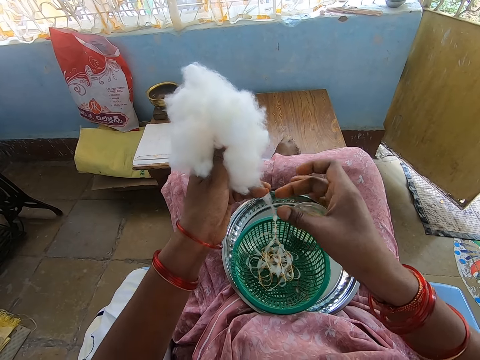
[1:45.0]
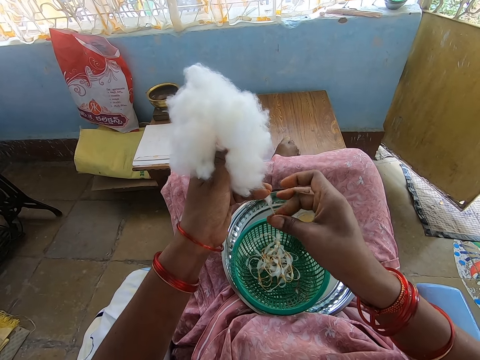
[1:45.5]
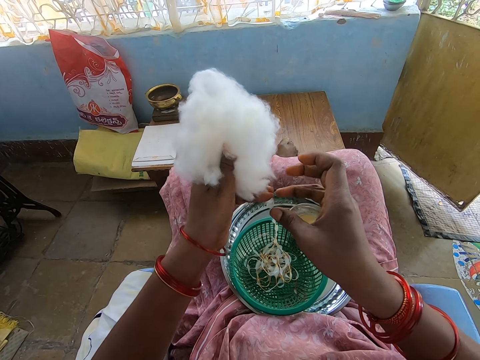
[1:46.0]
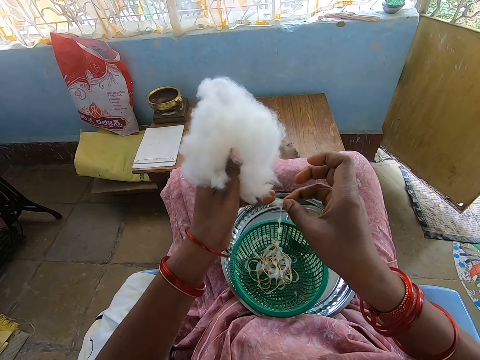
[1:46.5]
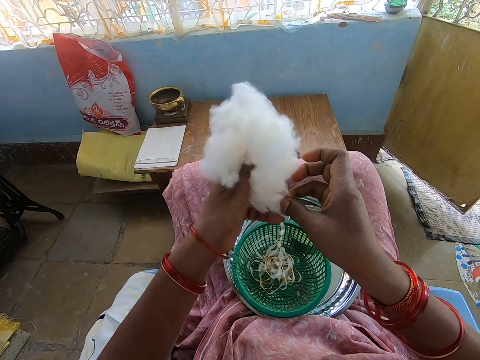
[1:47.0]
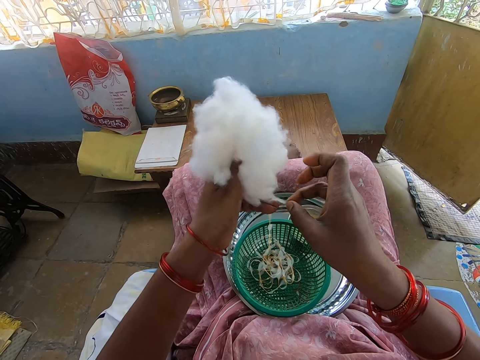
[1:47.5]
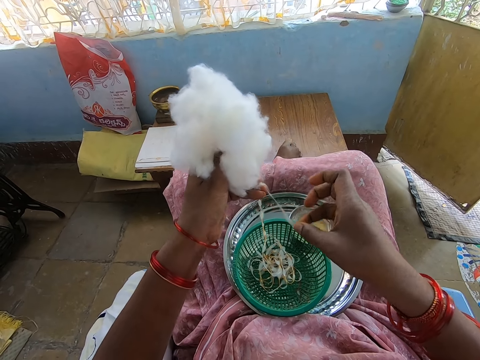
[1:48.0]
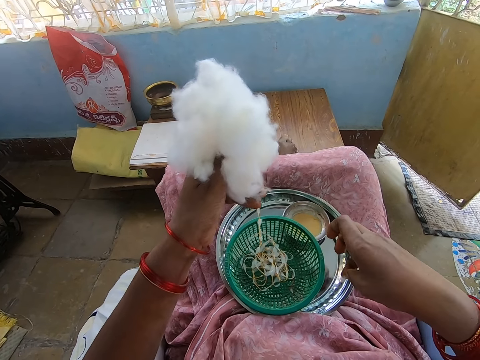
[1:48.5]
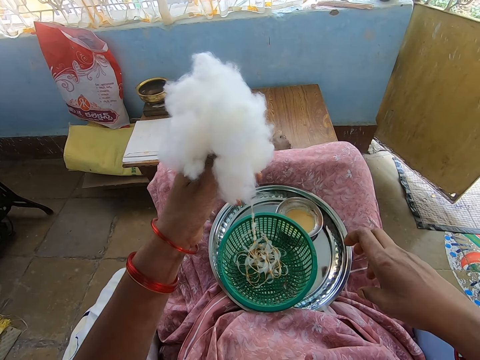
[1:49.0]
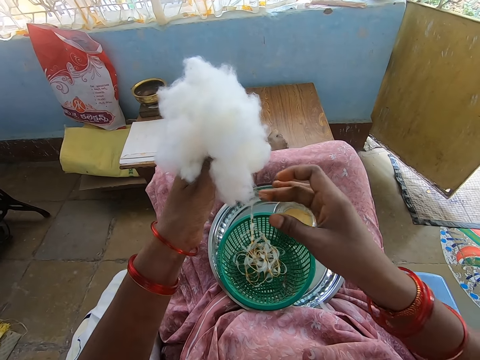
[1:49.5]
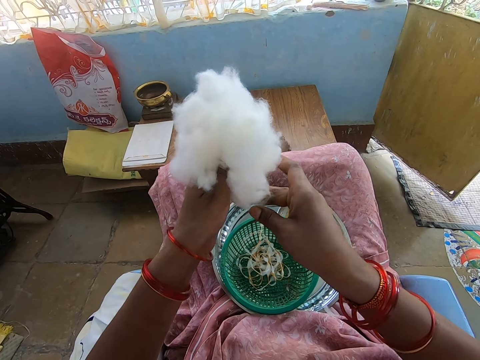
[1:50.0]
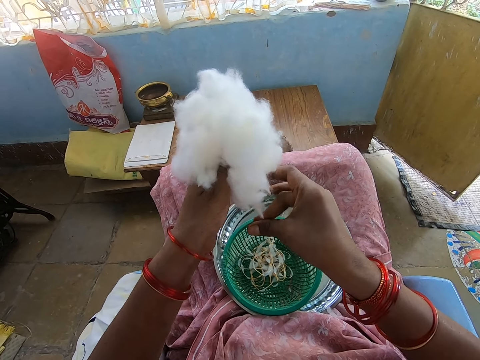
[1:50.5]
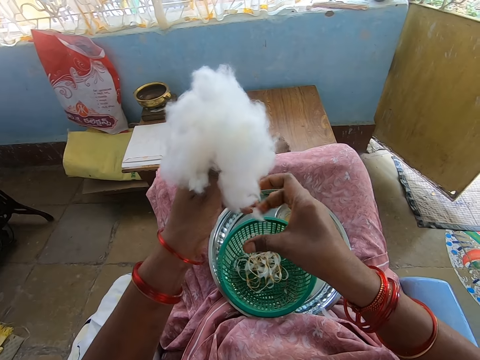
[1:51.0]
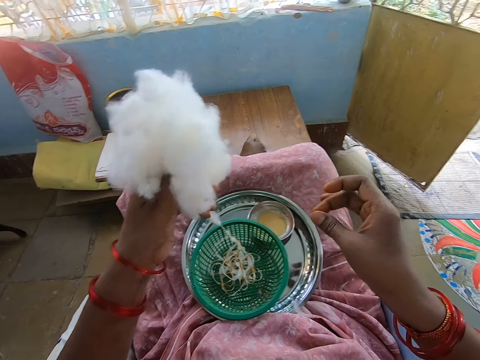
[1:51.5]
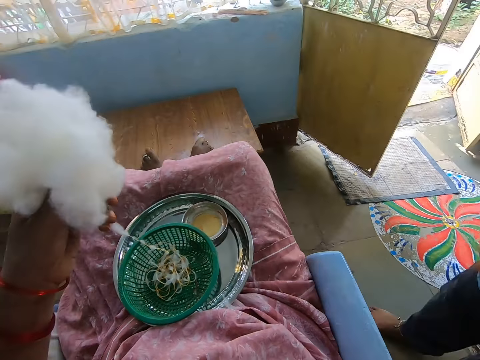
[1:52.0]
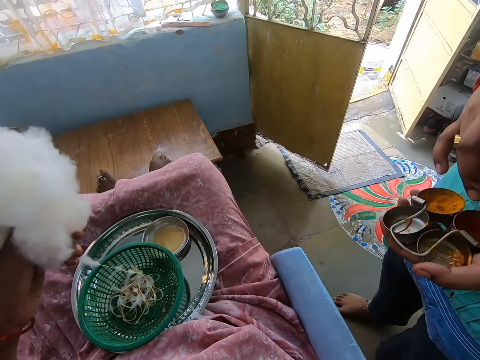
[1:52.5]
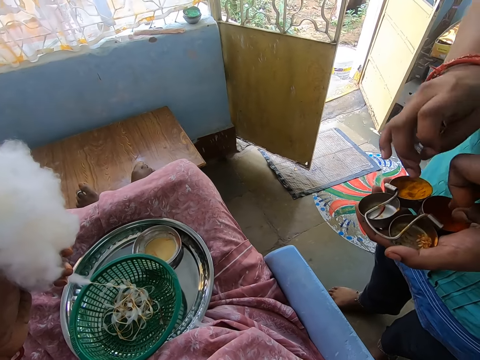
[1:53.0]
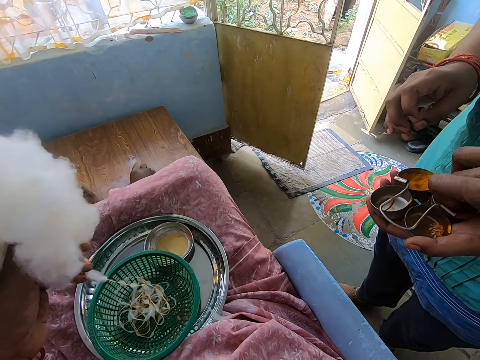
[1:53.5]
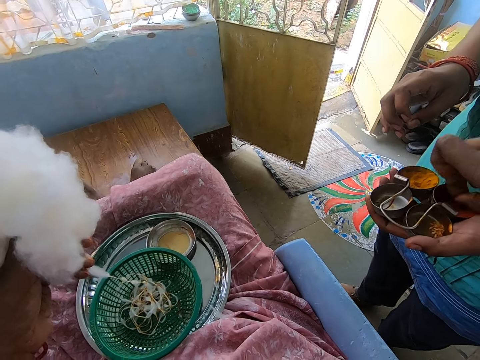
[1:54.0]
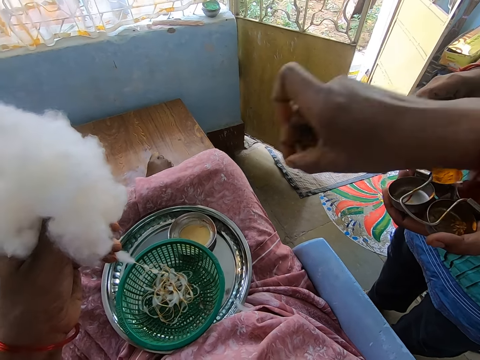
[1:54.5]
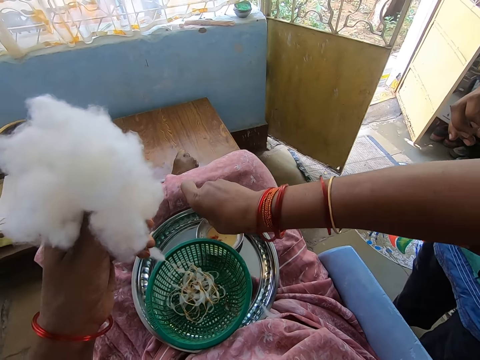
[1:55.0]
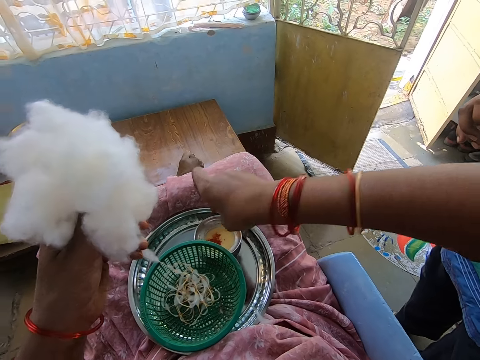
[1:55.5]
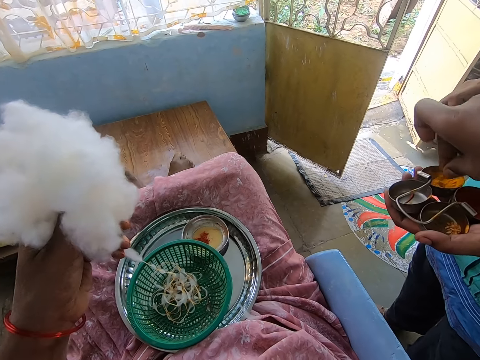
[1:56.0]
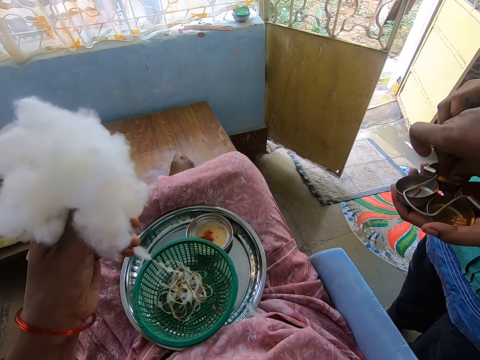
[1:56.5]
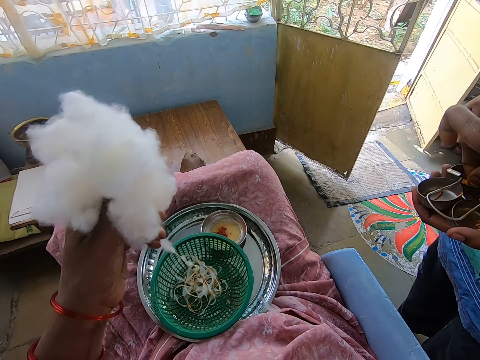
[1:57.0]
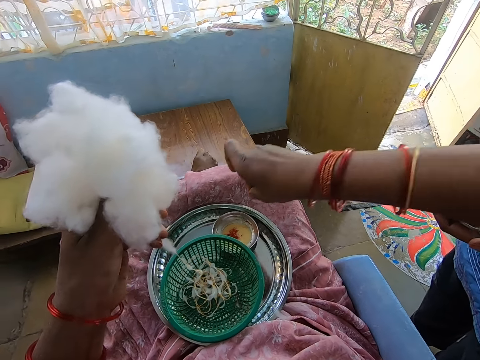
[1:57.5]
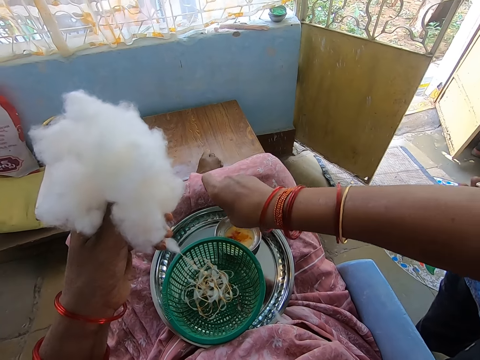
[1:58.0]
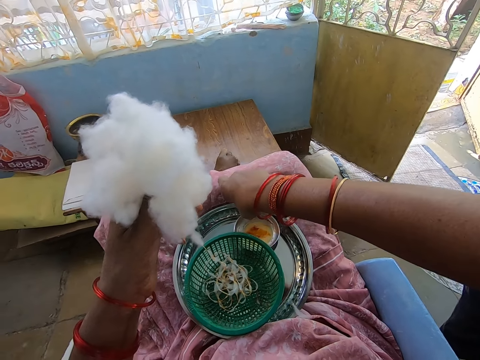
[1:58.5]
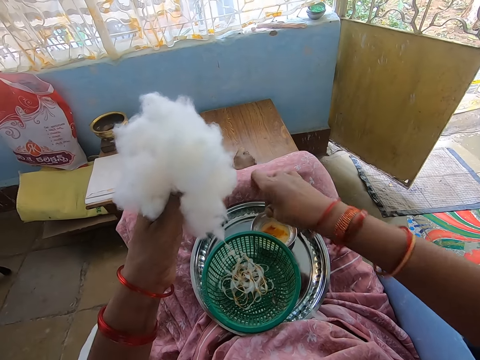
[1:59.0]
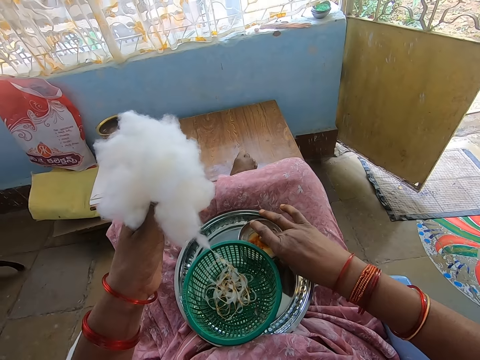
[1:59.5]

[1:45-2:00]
The camera wearer removes the cotton wool. She cuts a cotton wool from the cotton wool in her left hand with her right hand. She drops the cotton wool on the tray on her legs with her right hand. She rolls the cotton wool in her left hand with her right hand into the basket on the tray on her legs. A boy holds some dyes in some containers with his left hand. The camera wearer picks some dye from a container in the boy's left hand with her right hand. She sprinkles the dye into the oil in the container on the tray on her legs with her right hand. She picks some dye from the container in the boy's left hand with her right hand. She sprinkles the dye into the oil in the container on the tray on her legs with her right hand.

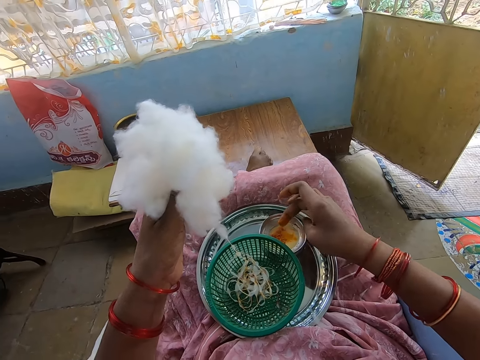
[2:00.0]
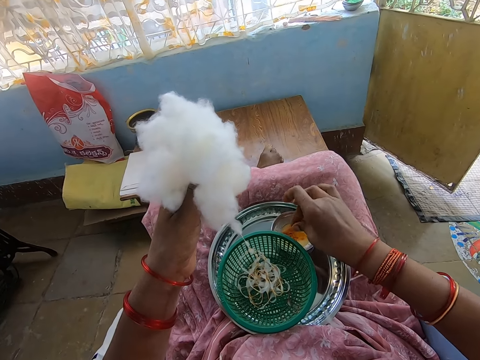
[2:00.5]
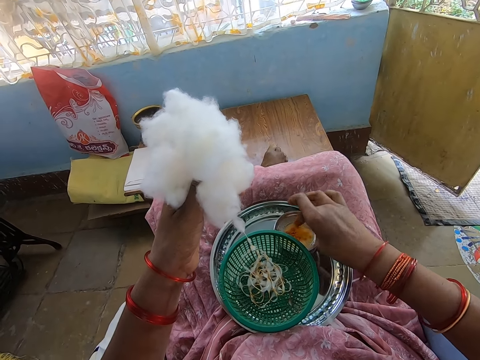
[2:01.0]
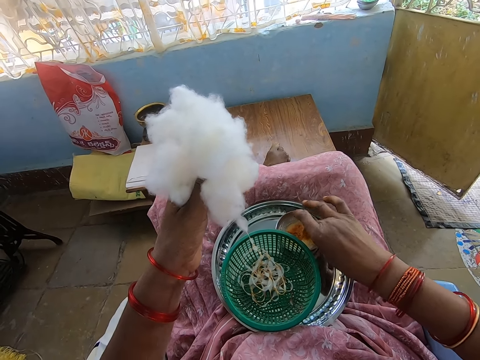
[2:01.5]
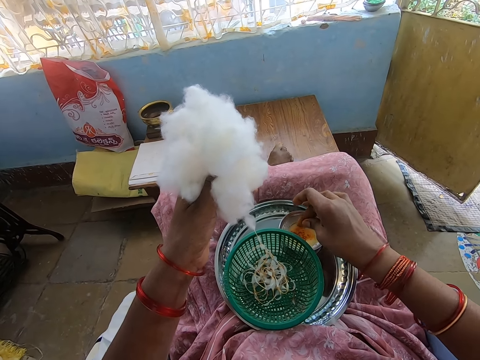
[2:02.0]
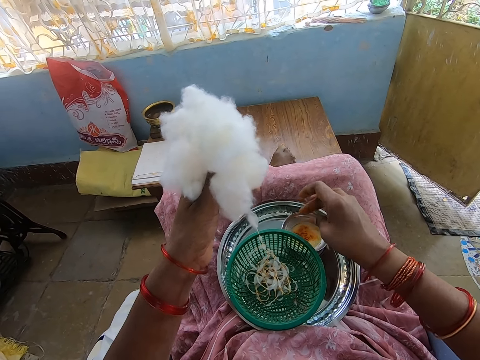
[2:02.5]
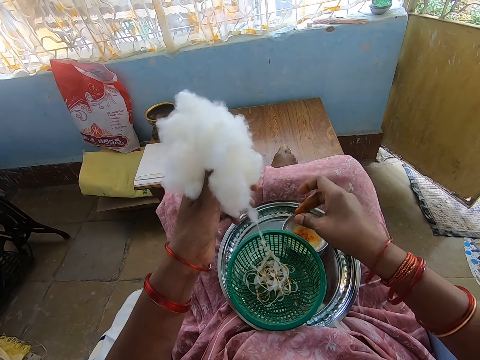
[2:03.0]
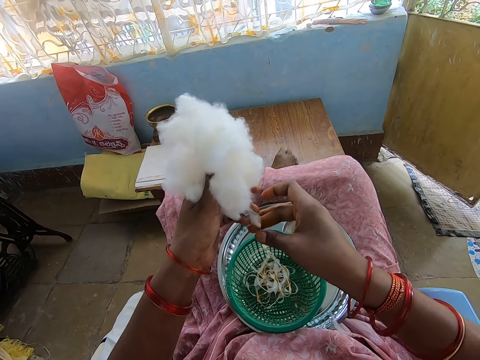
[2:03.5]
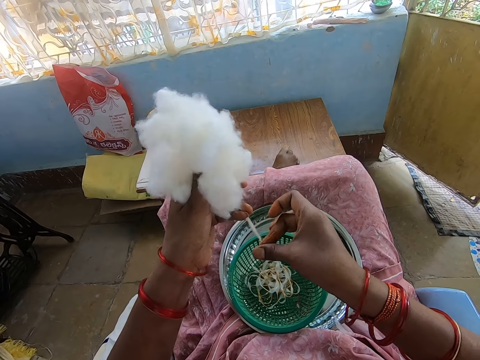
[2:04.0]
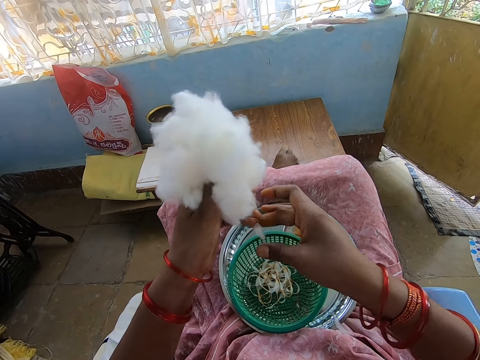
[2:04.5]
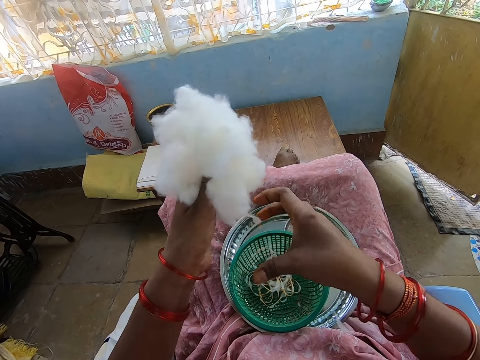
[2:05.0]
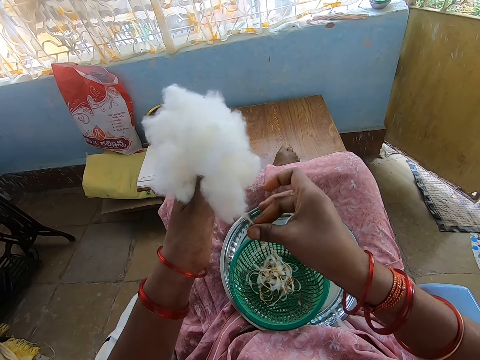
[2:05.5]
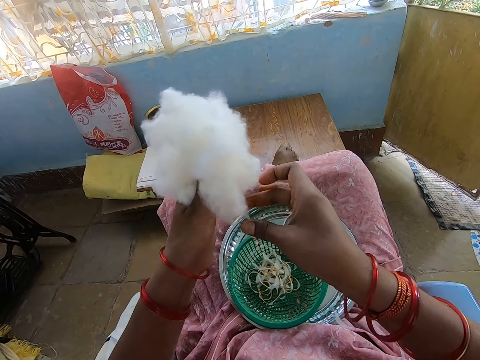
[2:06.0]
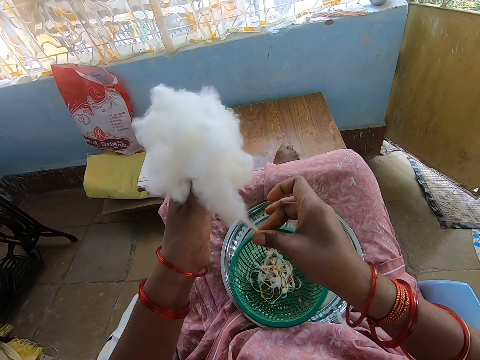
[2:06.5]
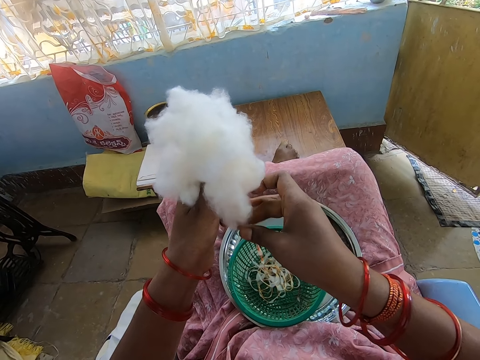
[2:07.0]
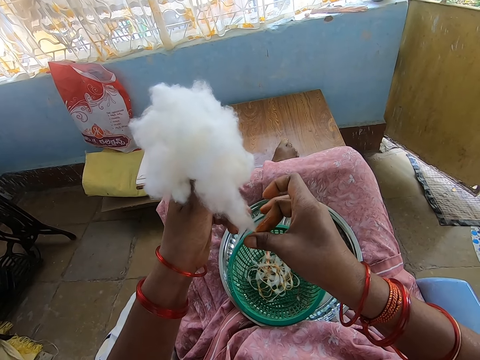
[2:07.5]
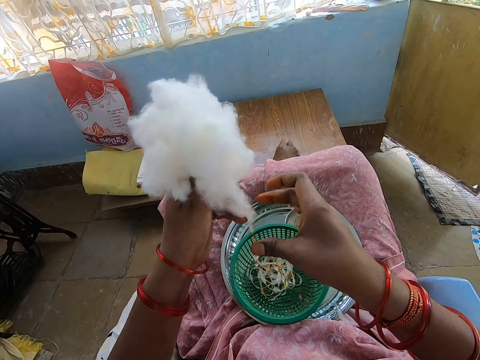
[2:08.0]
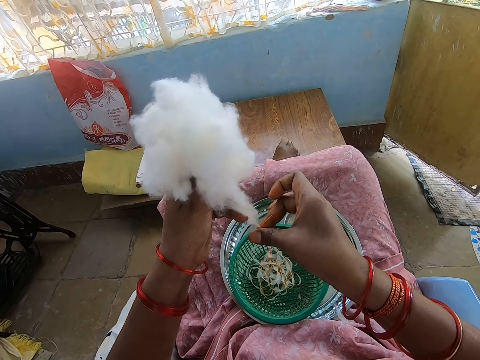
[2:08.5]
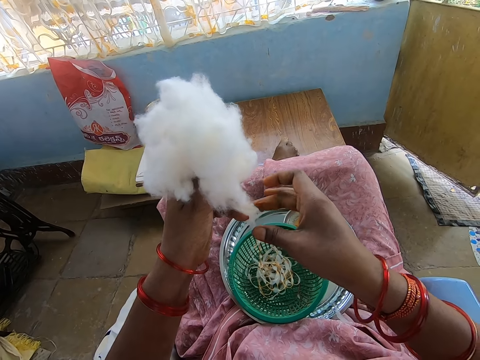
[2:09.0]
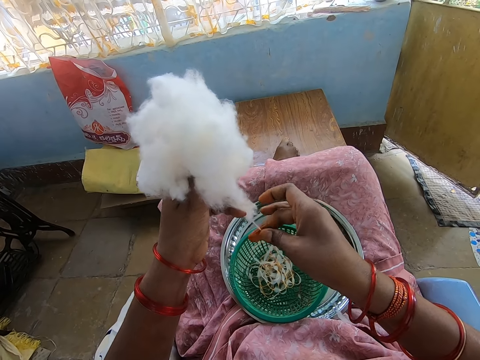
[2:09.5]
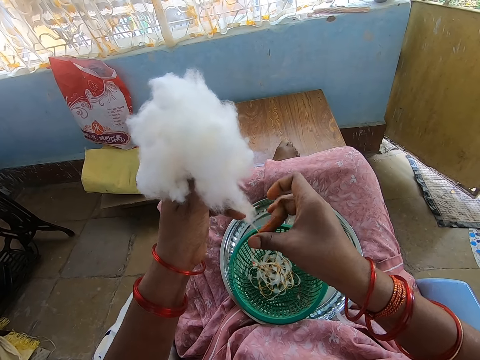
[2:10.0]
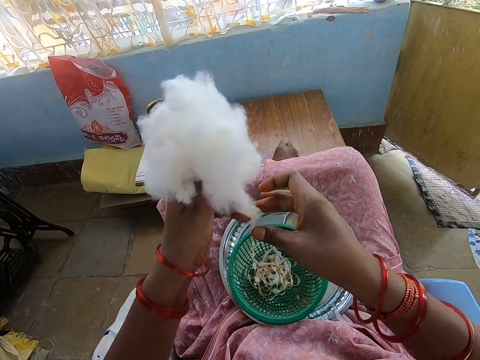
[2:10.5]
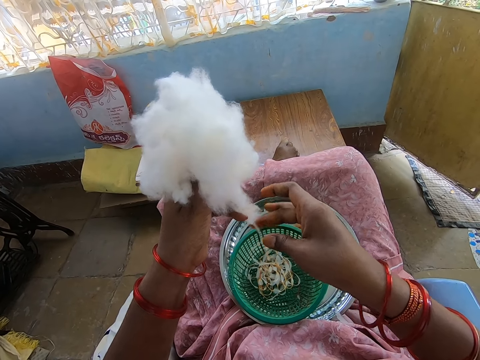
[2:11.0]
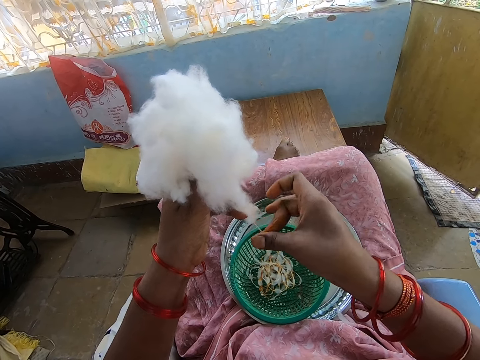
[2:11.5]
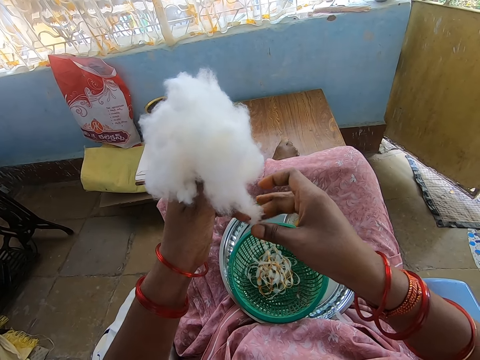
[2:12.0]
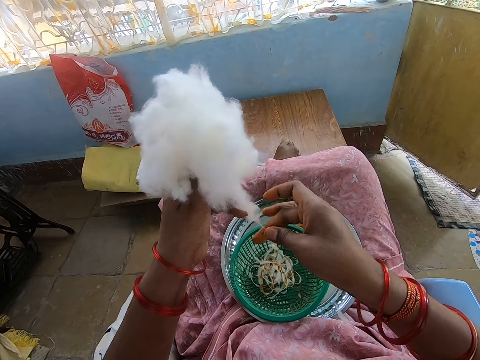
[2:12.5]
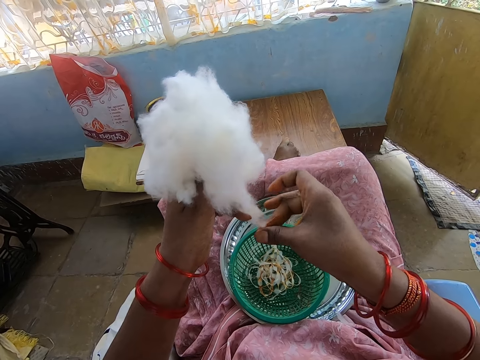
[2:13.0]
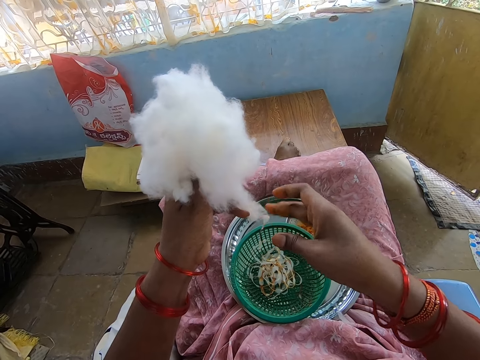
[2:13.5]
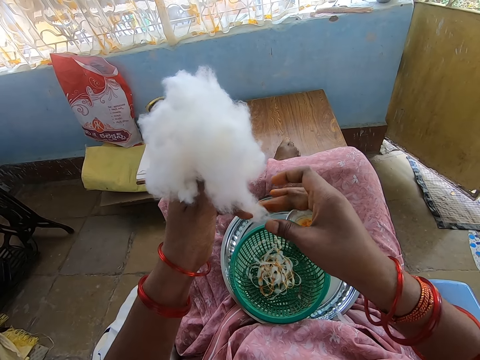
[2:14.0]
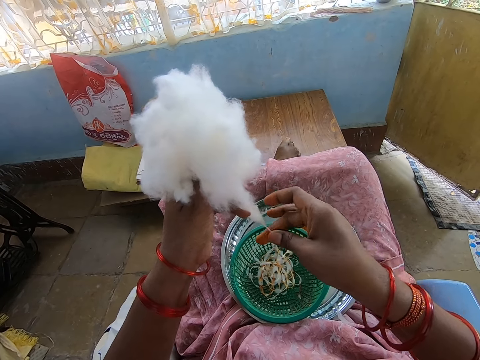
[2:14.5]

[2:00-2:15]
The camera wearer touches the oil in the container on the tray on her legs with her right hand. She rubs her right fingers together. She touches the oil in the container on the tray on her legs with her right hand. She rubs her right fingers together. She rolls the cotton wool in her left hand with her right hand into the basket on the tray on her legs.
